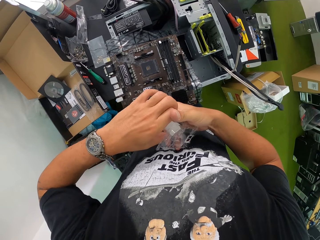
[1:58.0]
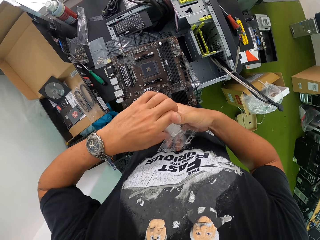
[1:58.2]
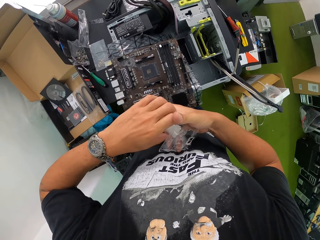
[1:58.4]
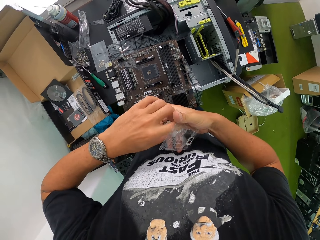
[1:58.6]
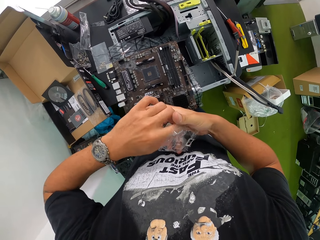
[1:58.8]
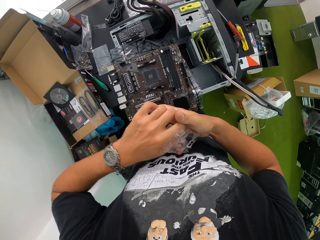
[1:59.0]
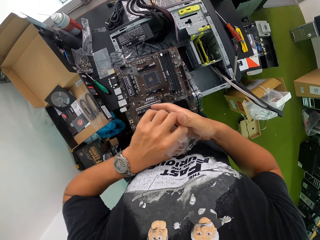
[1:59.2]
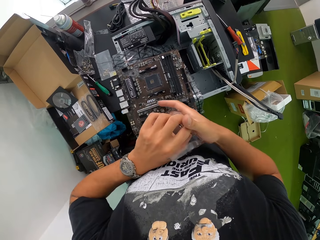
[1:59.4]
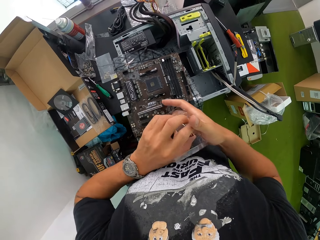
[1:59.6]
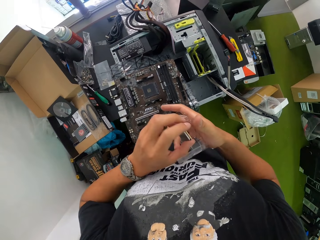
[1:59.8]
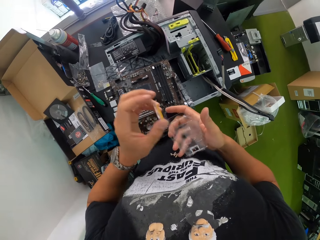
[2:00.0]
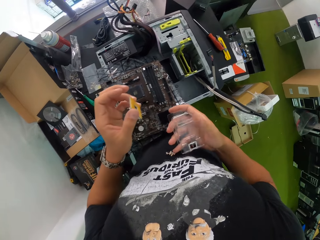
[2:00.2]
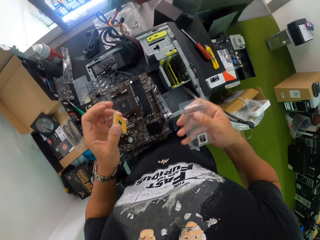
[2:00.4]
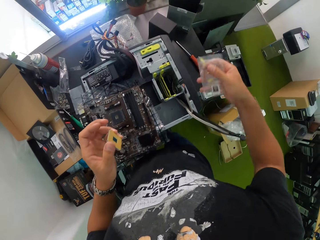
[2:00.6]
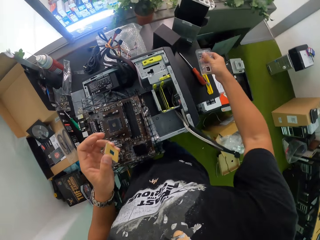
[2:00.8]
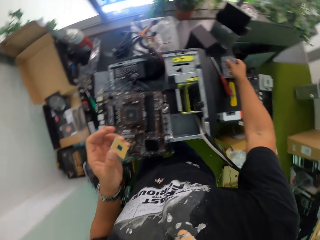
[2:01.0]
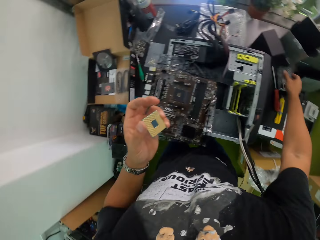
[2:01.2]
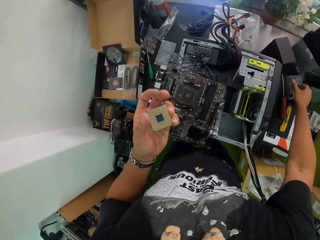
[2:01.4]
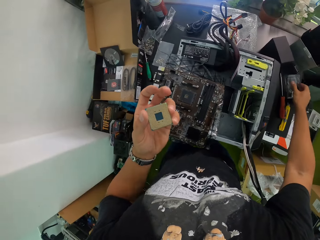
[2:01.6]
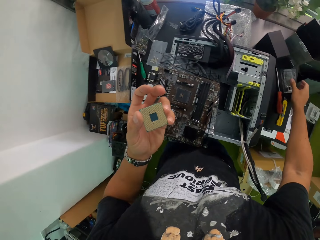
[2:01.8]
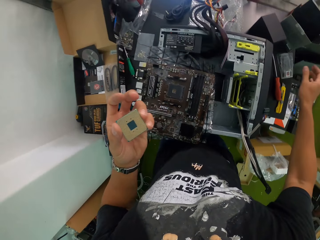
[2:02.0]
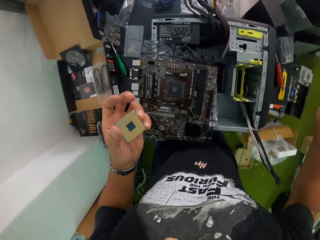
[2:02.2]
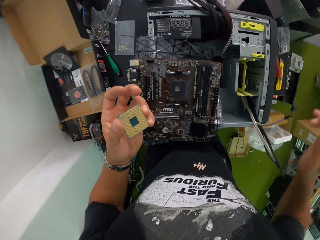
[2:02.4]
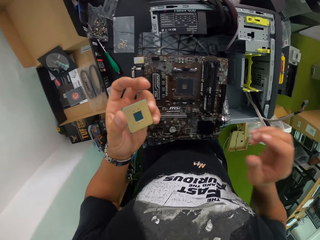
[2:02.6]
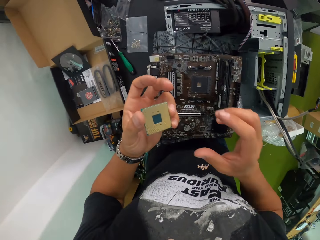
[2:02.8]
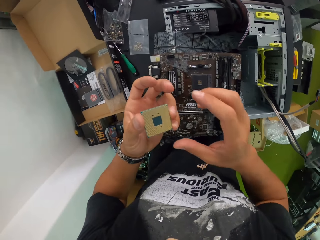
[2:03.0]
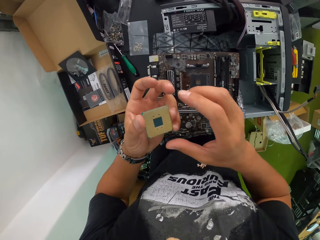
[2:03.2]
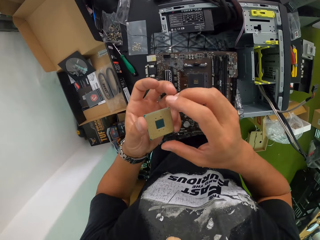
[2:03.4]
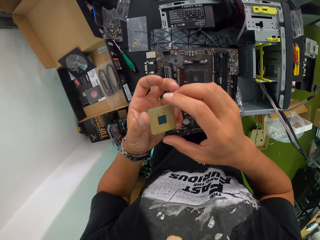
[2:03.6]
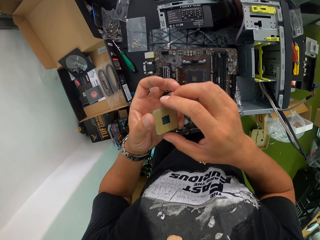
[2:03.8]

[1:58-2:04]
The camera wearer drops the plastic casing on the table with his right hand.

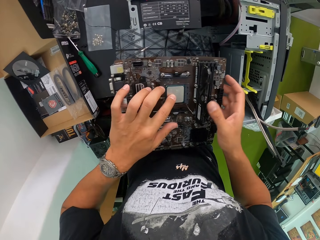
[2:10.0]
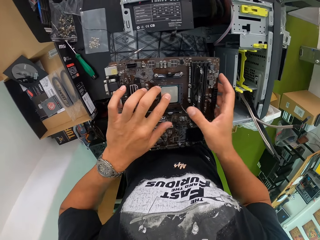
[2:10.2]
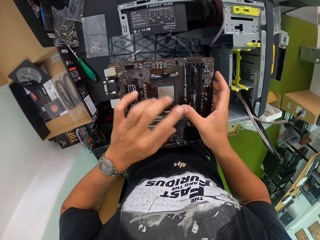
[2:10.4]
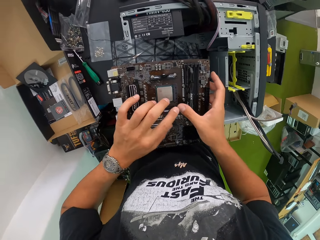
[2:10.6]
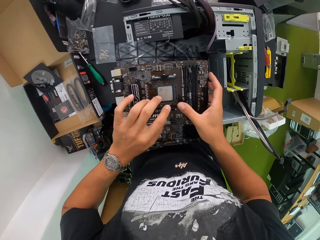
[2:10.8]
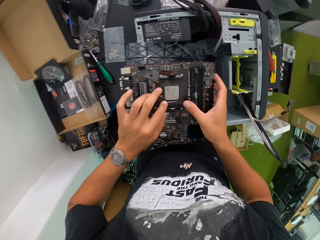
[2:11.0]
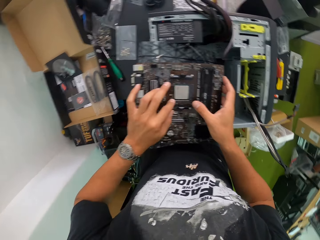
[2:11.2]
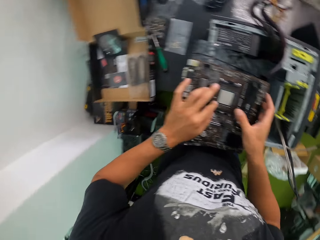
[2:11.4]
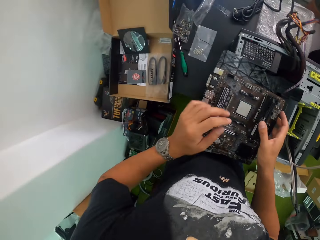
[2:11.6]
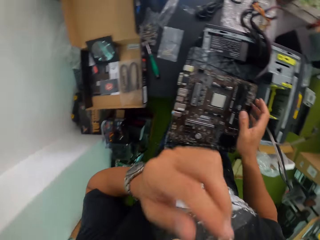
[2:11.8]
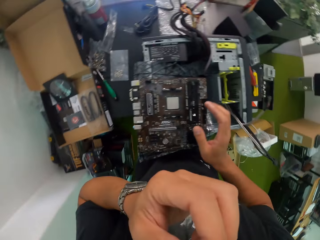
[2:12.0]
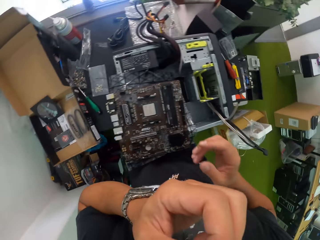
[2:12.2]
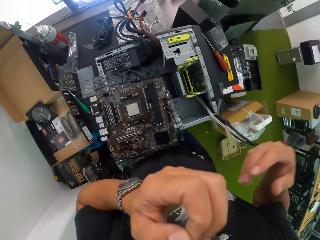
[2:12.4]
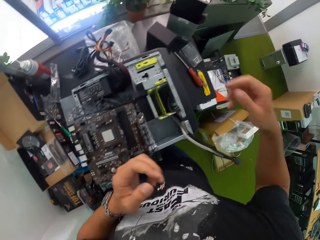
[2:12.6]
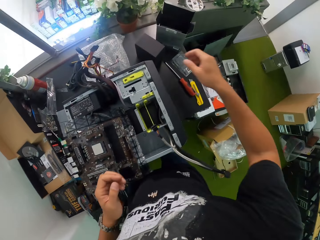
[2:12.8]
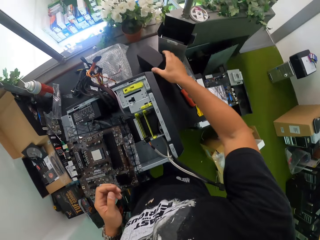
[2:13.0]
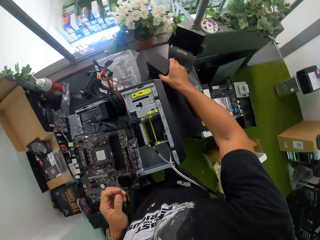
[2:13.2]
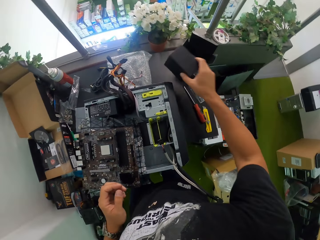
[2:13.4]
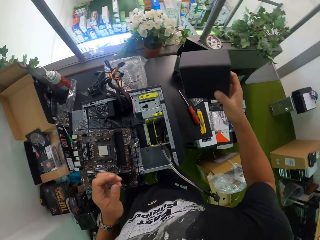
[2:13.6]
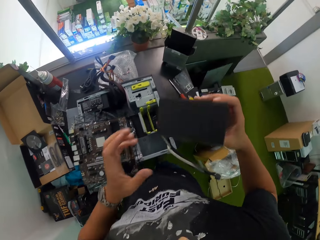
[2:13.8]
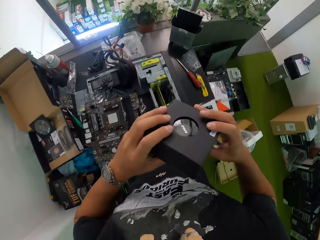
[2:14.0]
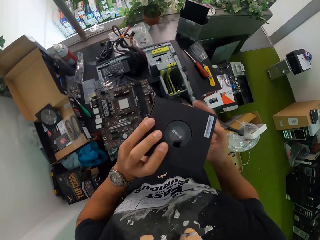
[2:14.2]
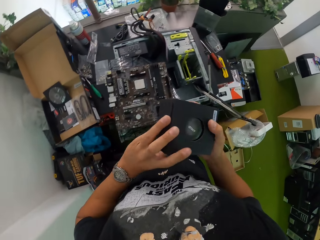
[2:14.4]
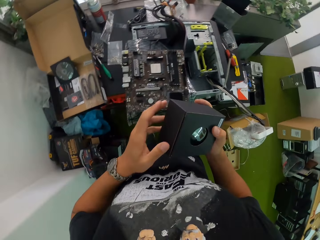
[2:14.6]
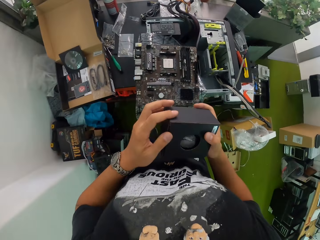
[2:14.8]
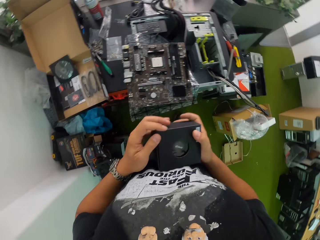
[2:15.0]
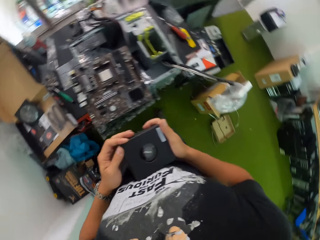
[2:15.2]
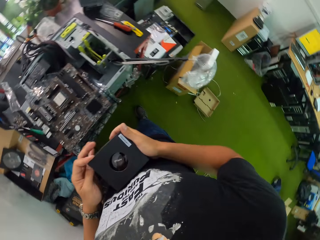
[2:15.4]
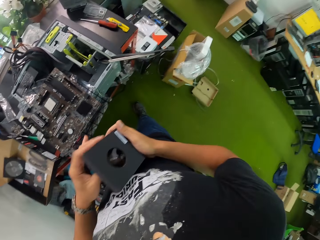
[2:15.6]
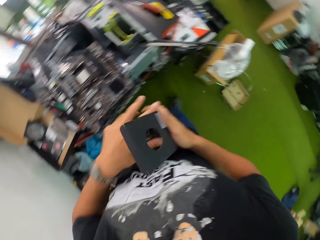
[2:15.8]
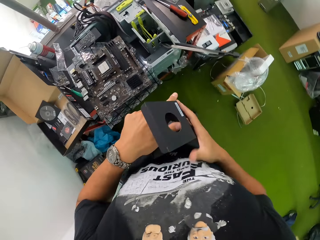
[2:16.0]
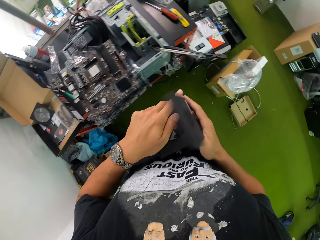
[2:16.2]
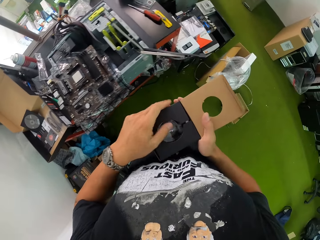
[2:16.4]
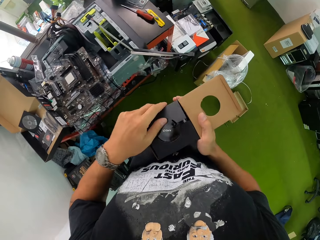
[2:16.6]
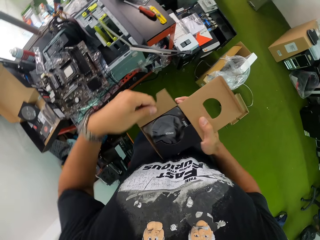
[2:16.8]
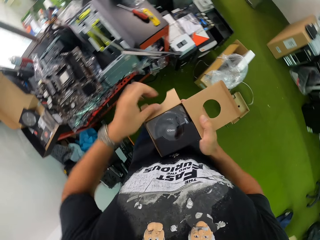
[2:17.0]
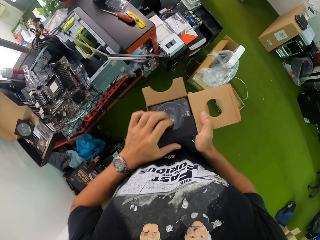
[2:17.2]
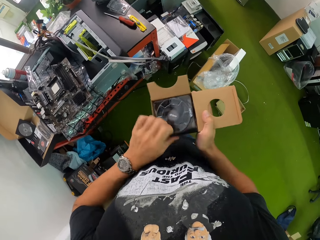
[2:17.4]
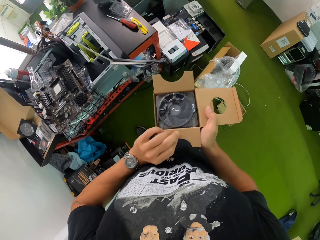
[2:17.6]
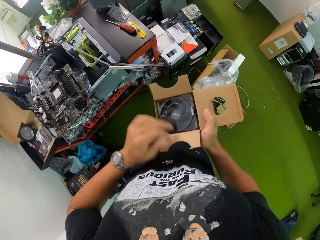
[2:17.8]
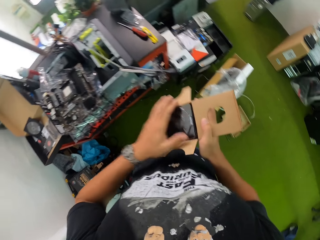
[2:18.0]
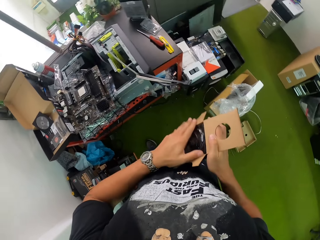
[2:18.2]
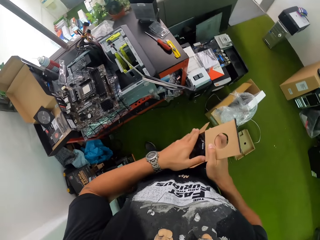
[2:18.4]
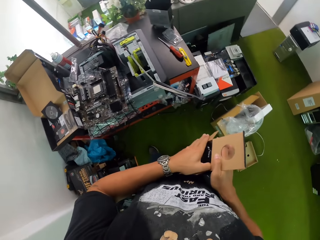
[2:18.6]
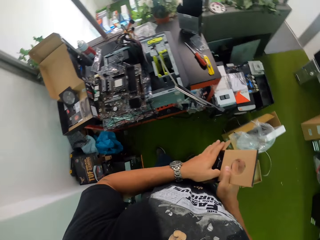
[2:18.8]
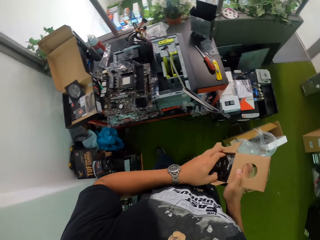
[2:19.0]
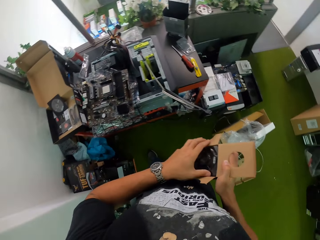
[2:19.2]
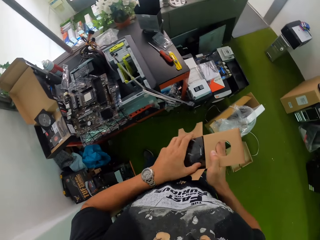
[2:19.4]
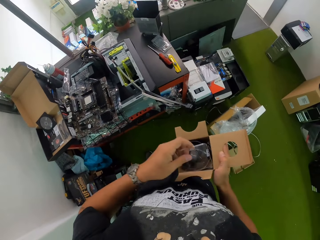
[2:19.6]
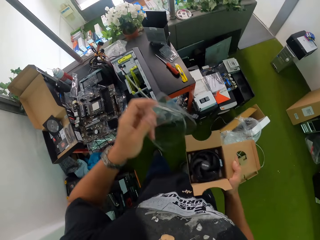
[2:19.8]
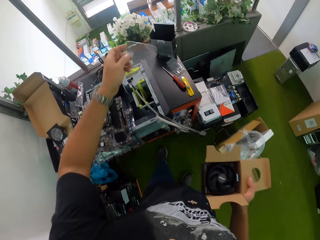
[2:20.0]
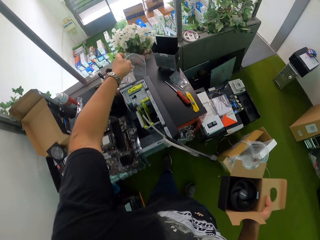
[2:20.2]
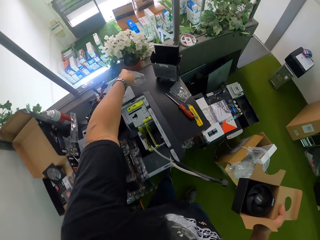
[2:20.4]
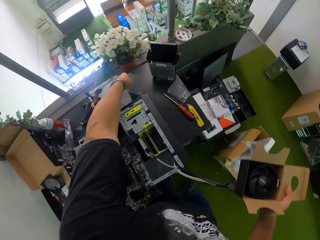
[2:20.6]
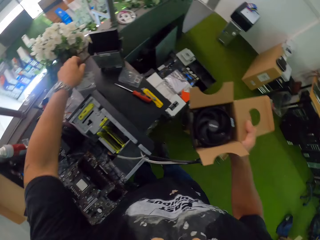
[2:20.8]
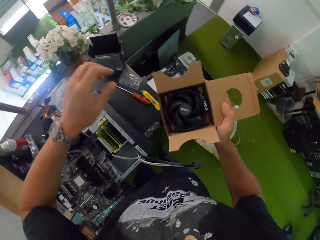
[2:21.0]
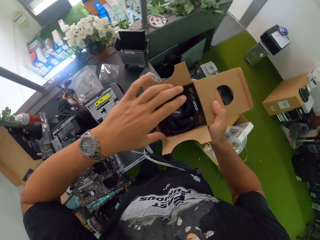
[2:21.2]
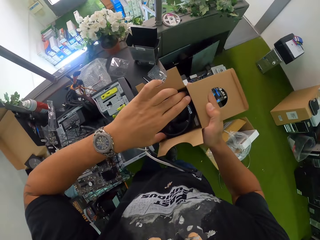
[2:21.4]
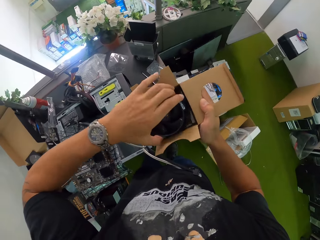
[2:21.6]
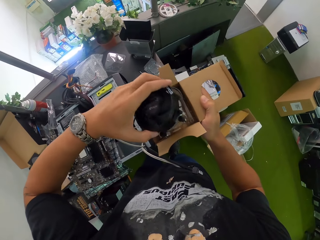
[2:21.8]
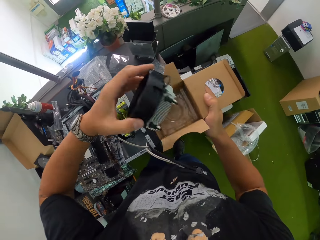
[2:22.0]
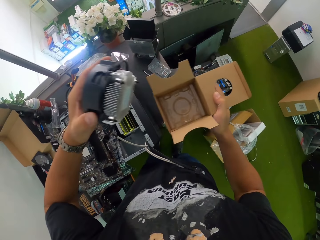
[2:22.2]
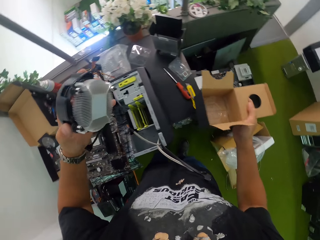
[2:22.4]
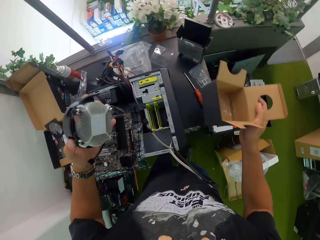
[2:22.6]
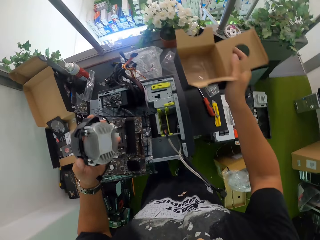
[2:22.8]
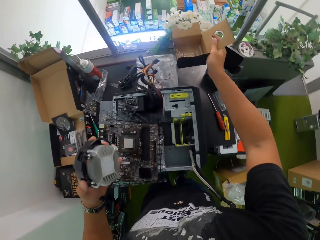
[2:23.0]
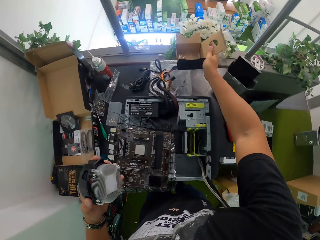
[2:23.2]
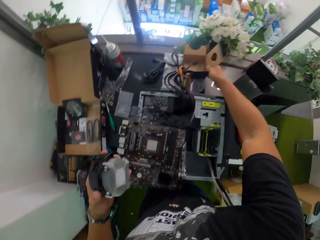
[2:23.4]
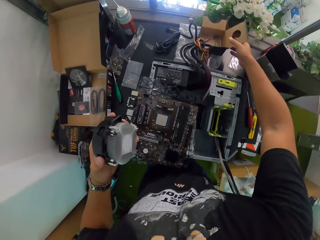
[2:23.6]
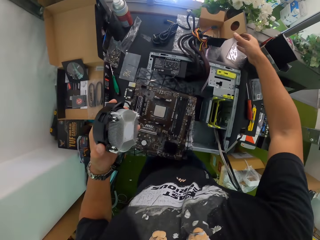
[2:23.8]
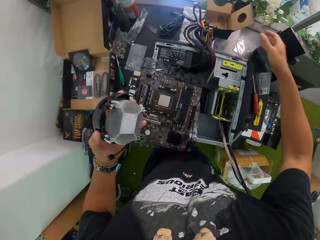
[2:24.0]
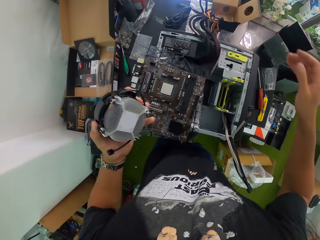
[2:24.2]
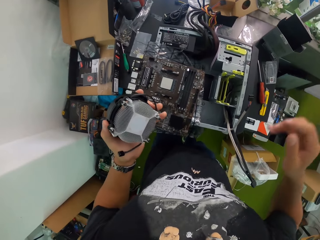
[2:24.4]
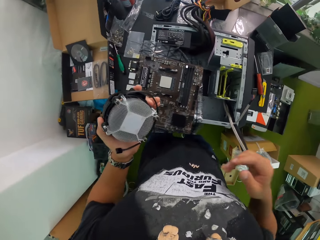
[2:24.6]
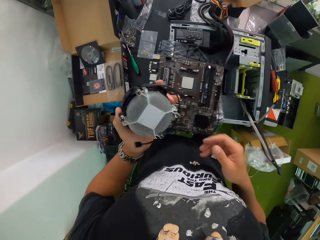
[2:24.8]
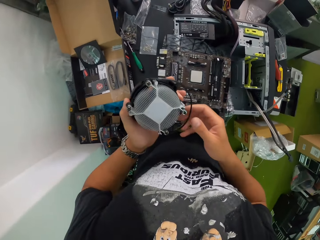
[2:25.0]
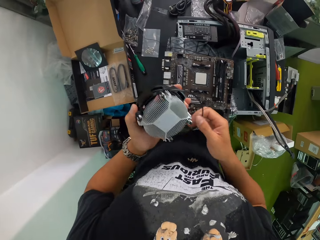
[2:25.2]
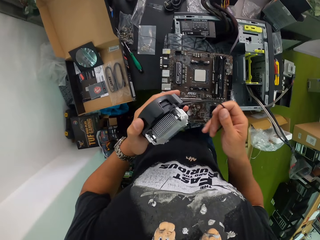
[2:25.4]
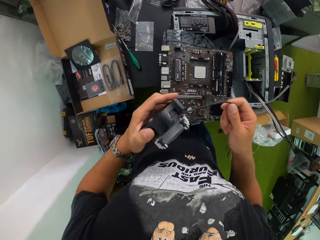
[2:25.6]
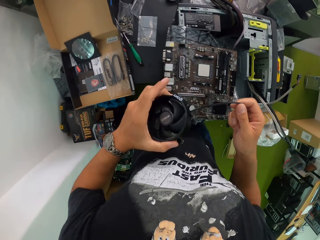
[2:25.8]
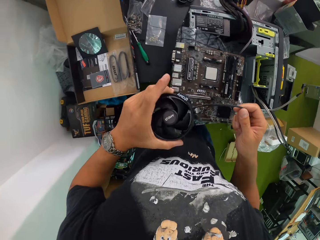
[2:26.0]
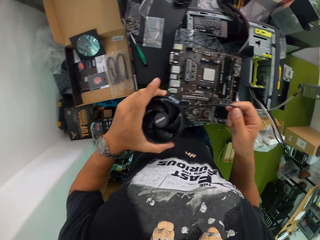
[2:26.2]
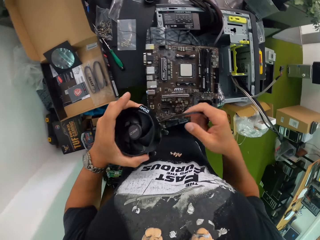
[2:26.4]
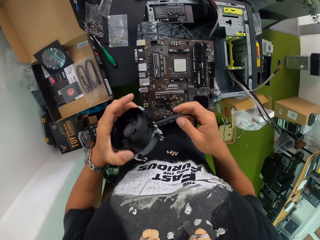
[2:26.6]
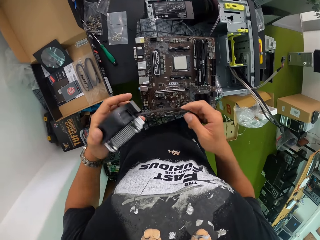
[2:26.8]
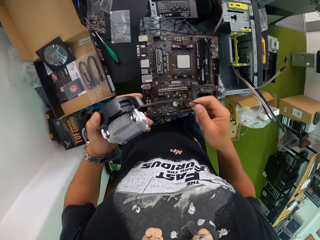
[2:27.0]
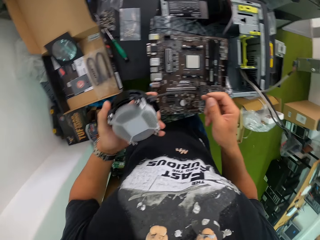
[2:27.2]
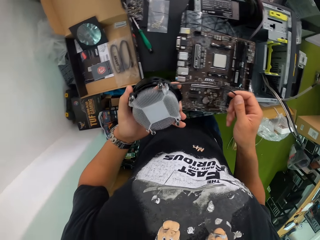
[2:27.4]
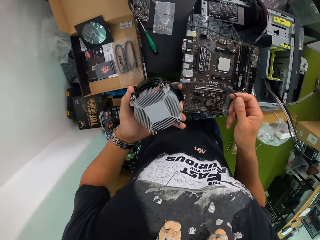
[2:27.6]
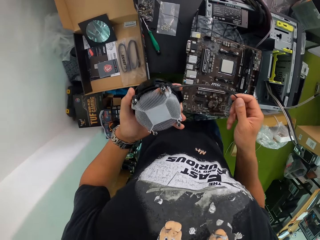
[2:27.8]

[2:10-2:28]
The camera wearer holds the motherboard with his right hand. He looks around, raises his left hand, and picks up the black carton box from the table with his right hand. He turns the box in his hands and opens the box with his left hand. He removes a plastic cover from the box with his left hand and drops the plastic cover on the table with his left hand. He brings out a system processor fan from the box with his left hand. He drops the box on the table with his right hand. He holds the wire of the system processor fan in his right hand.
